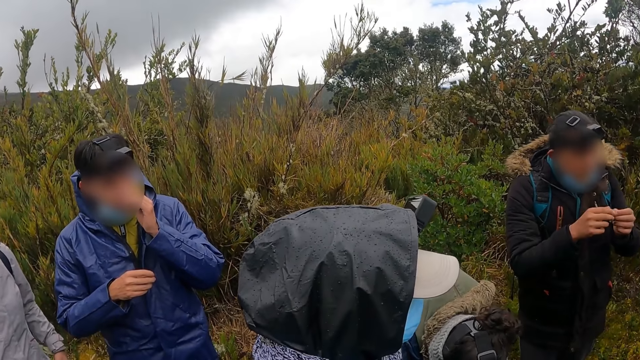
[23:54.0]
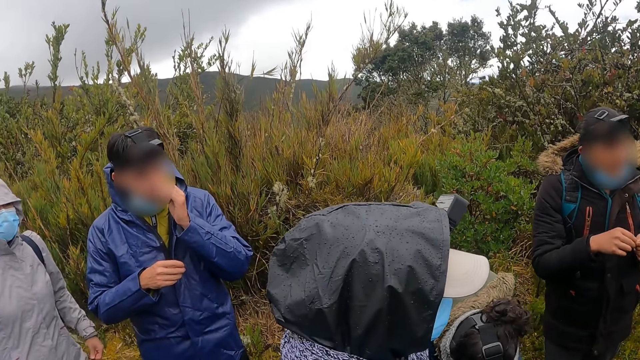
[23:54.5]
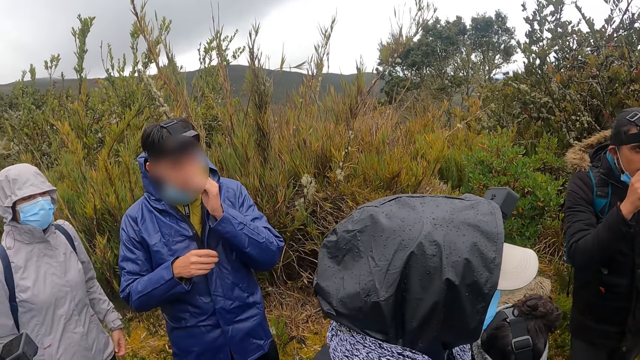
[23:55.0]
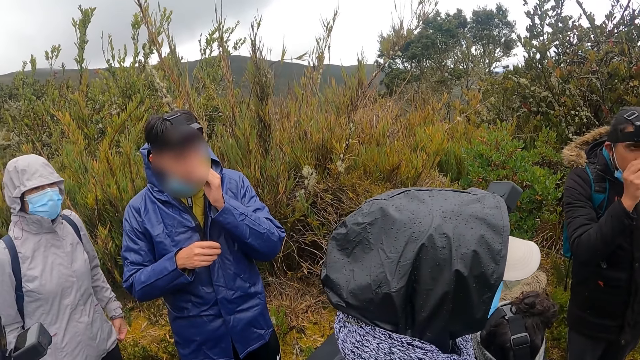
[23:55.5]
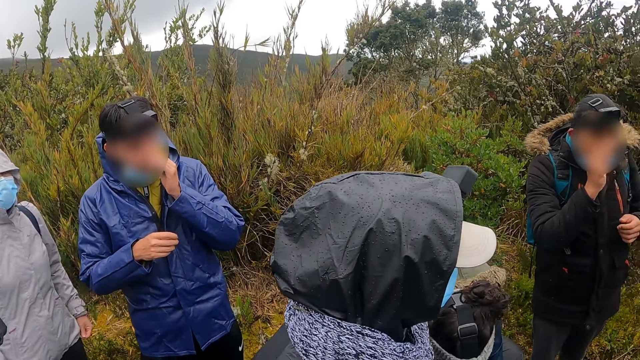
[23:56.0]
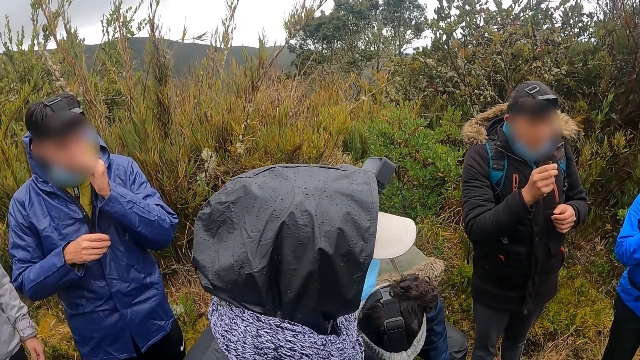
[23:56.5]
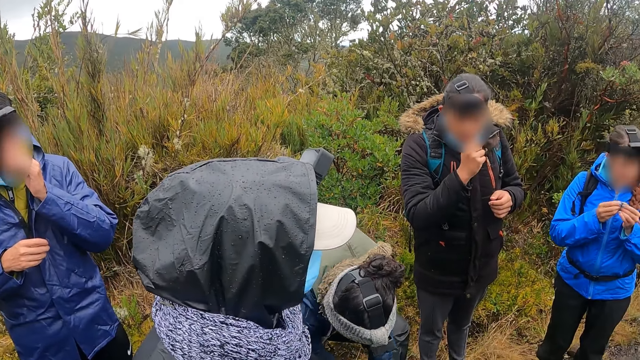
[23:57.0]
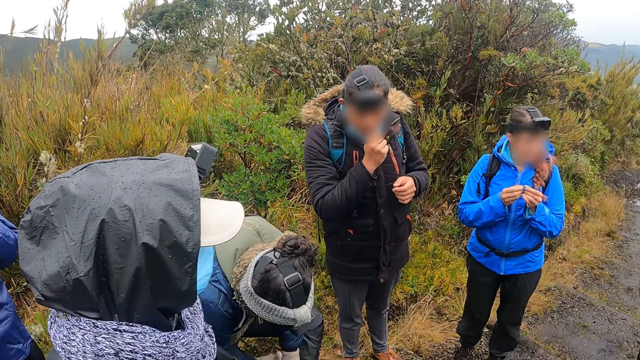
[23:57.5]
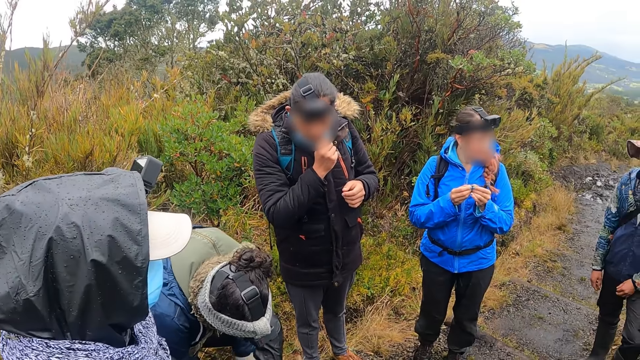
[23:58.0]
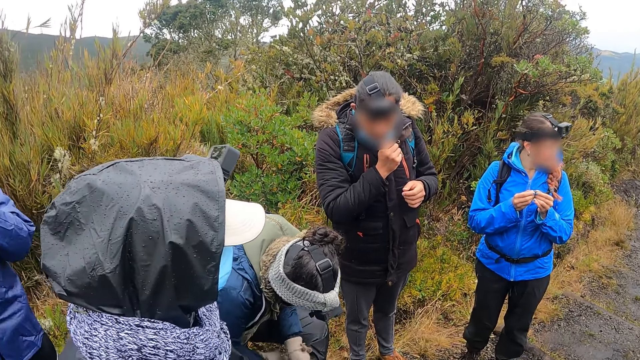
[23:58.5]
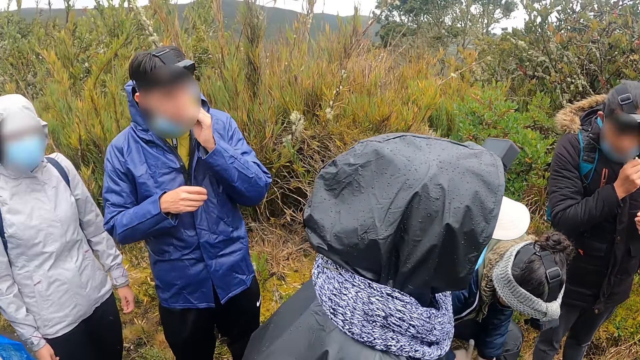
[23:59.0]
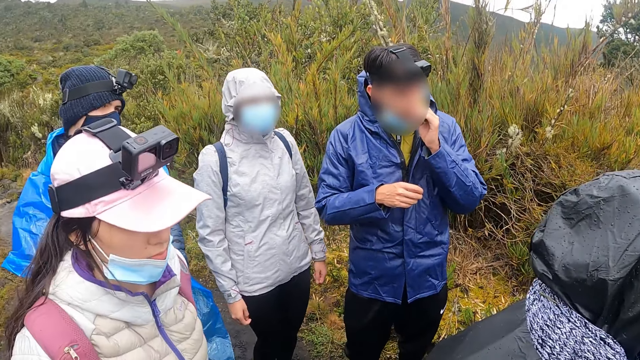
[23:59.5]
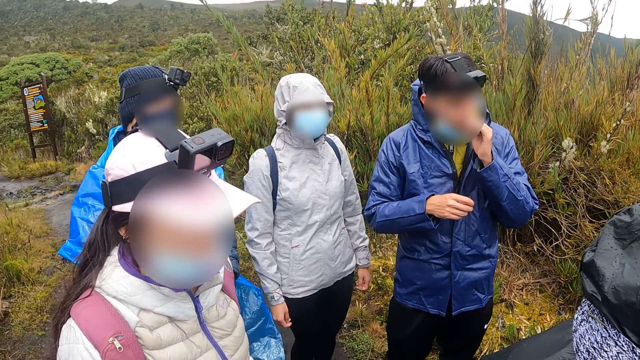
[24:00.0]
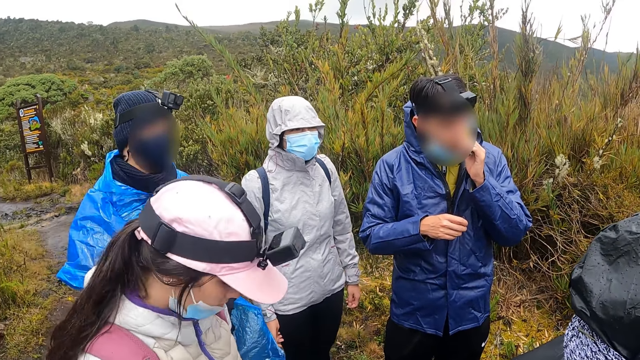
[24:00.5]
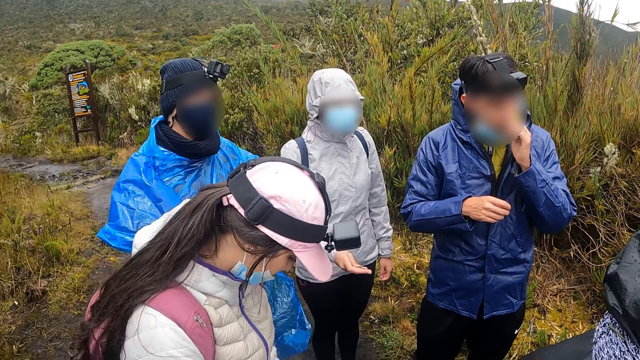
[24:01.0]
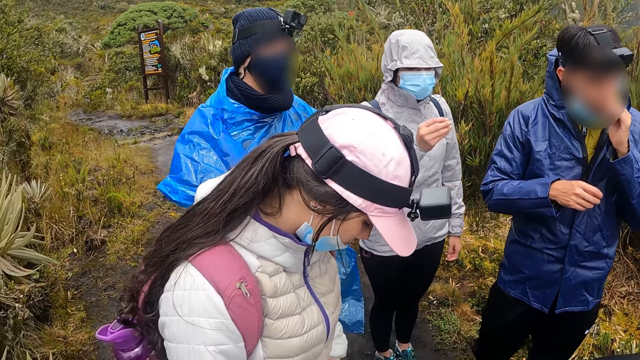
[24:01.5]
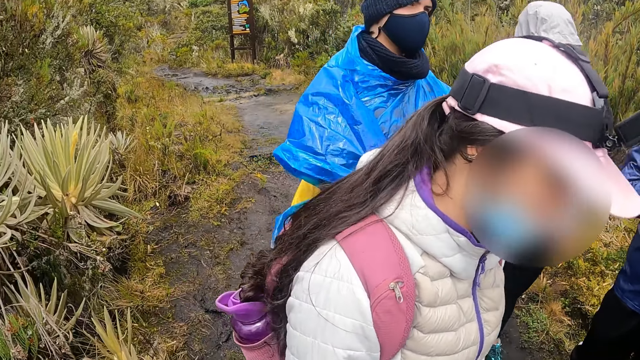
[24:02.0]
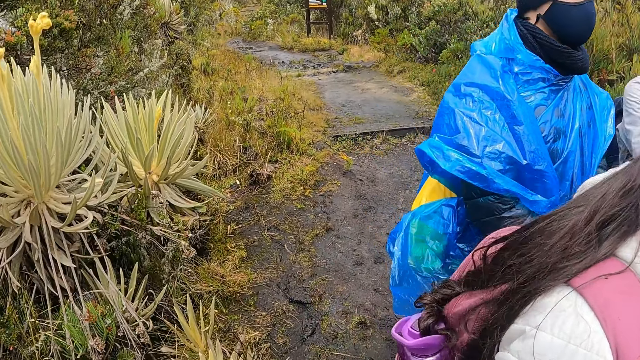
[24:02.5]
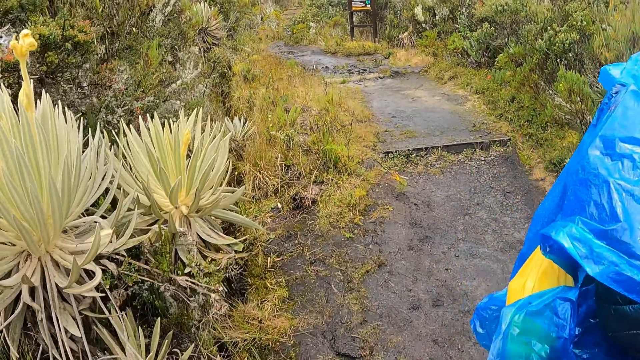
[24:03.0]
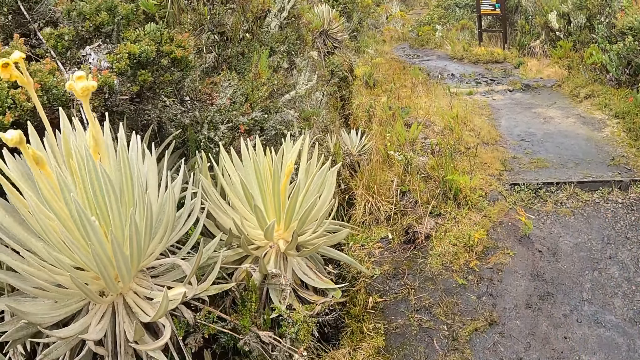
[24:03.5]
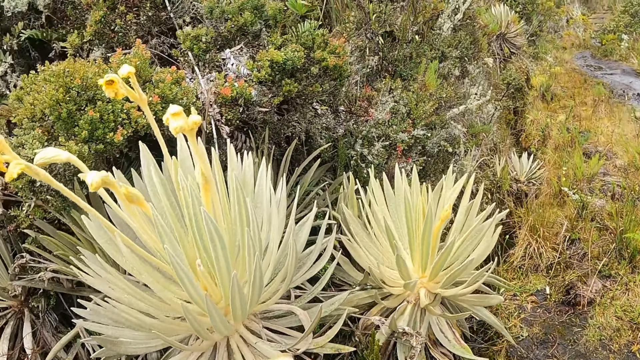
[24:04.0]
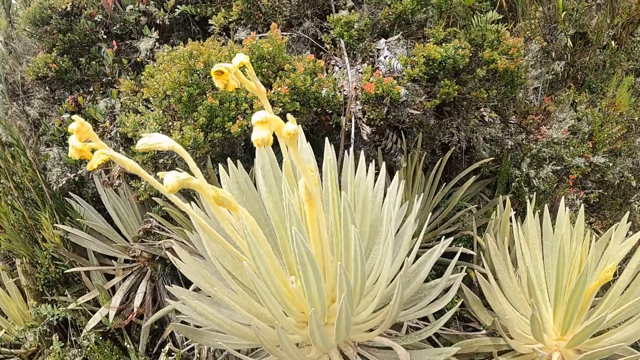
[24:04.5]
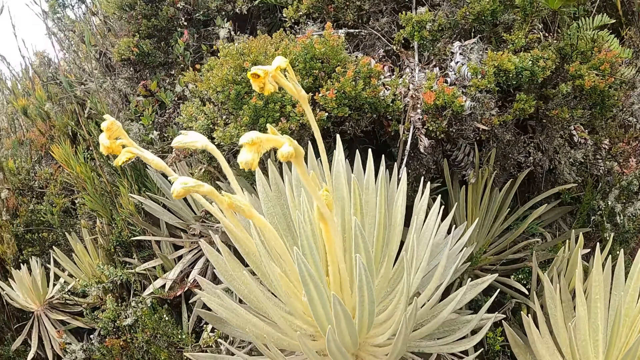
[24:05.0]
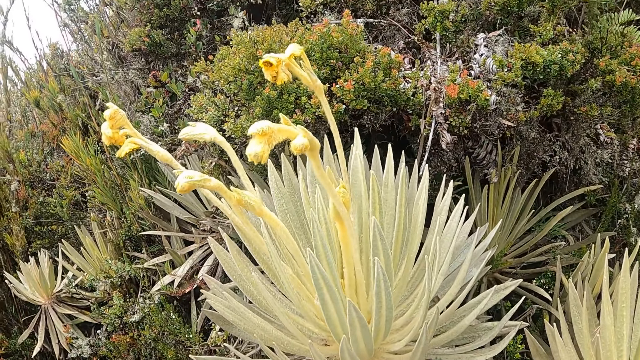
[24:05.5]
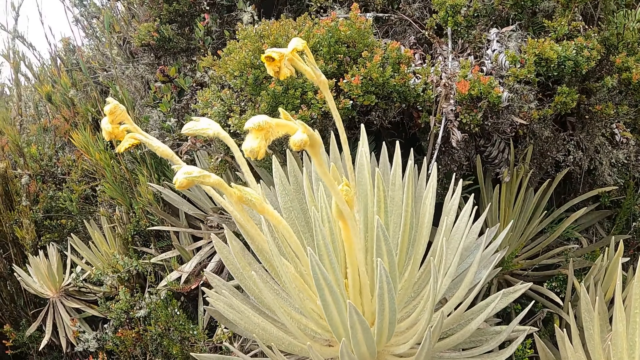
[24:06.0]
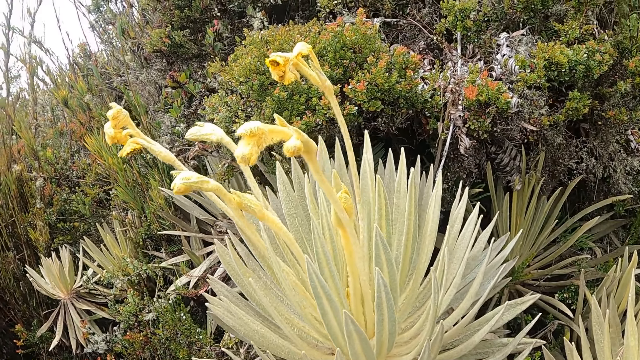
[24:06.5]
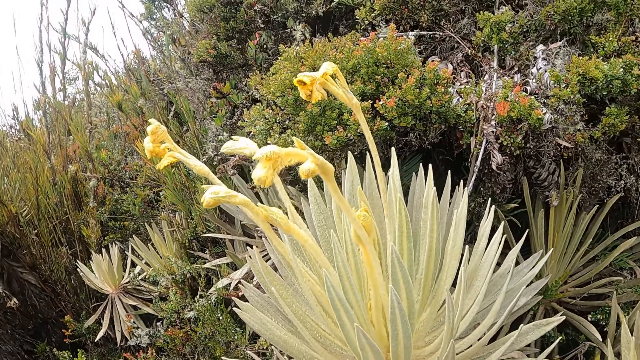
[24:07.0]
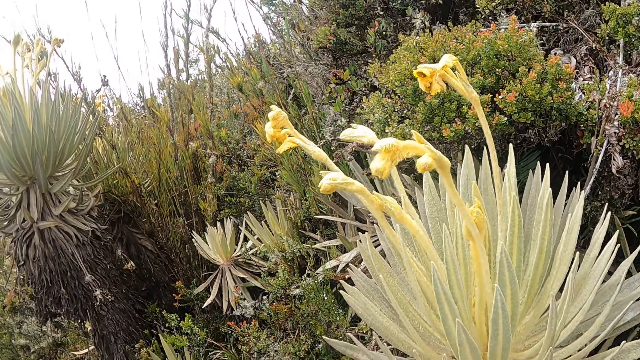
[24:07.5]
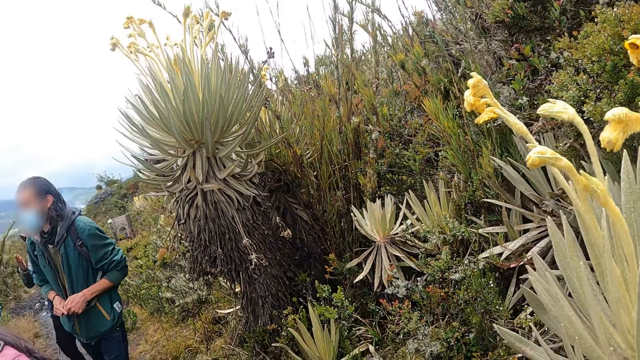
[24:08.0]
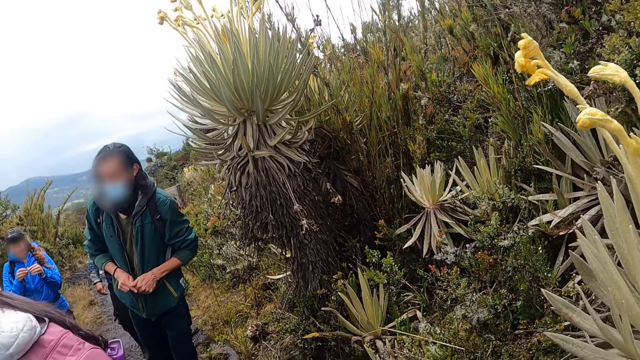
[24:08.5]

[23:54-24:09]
The camera wearer walks around. They look around.

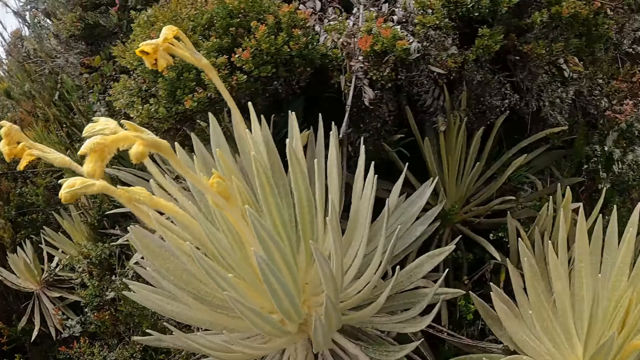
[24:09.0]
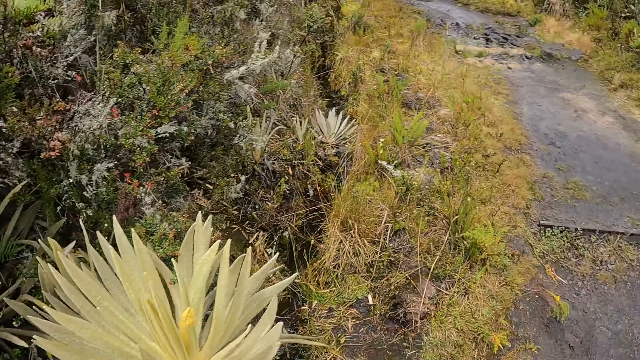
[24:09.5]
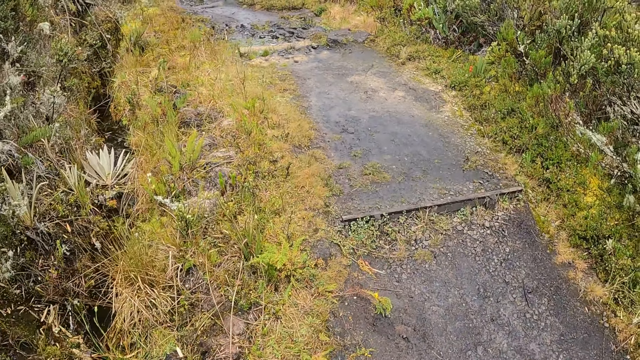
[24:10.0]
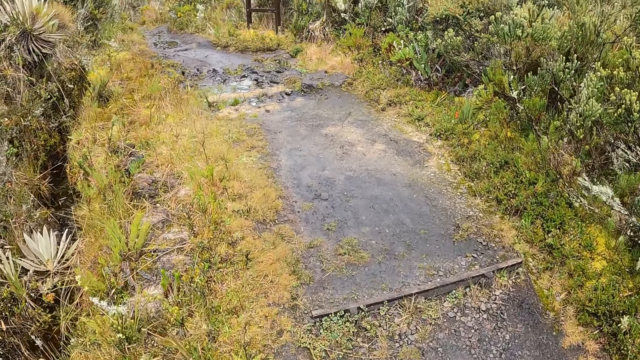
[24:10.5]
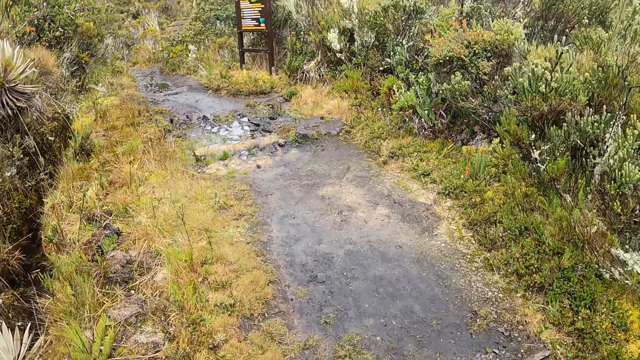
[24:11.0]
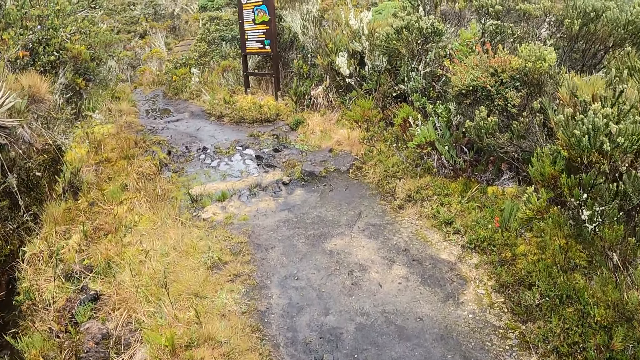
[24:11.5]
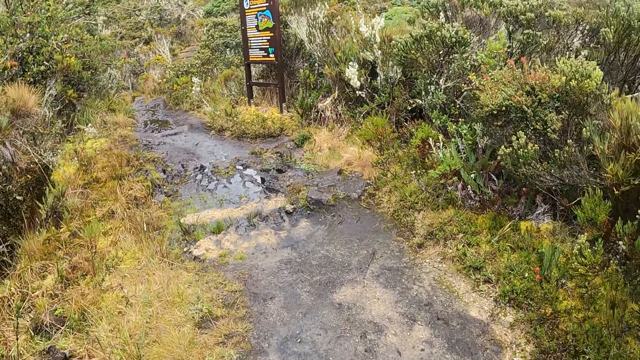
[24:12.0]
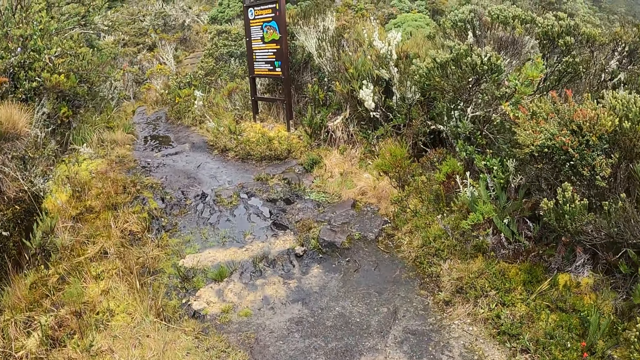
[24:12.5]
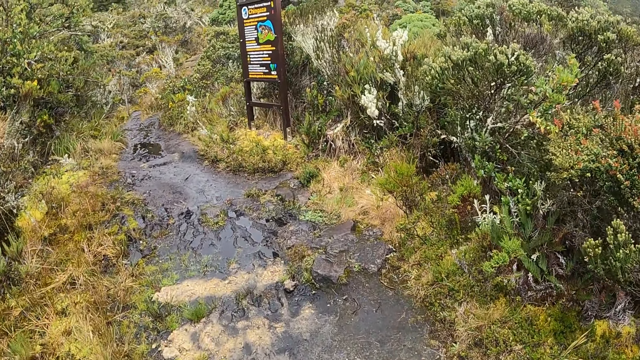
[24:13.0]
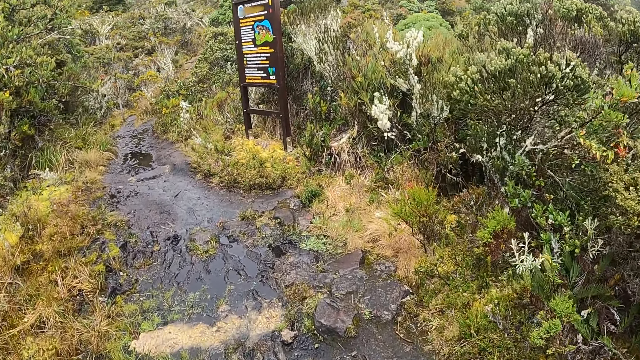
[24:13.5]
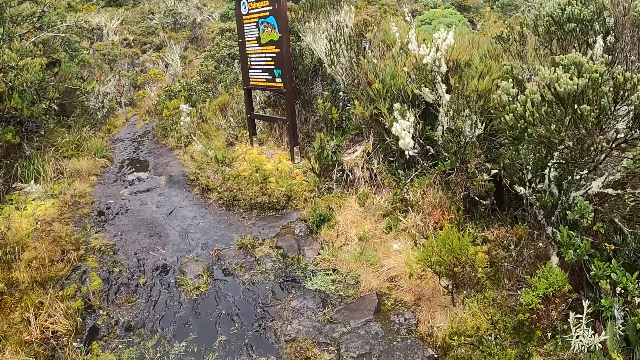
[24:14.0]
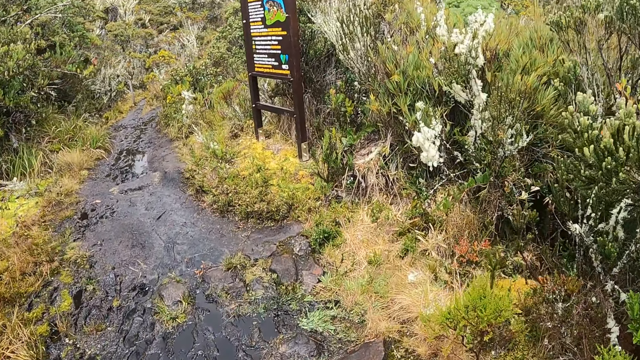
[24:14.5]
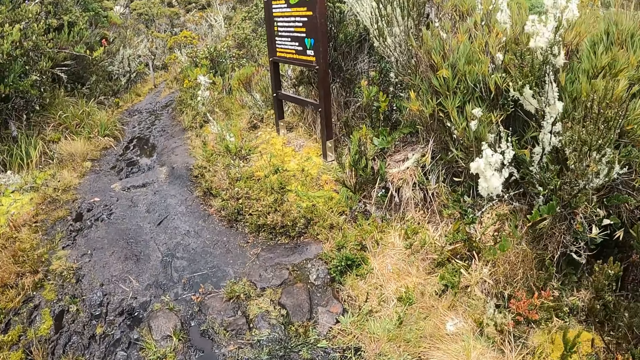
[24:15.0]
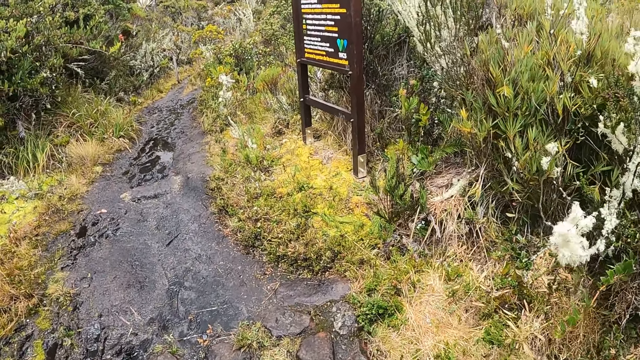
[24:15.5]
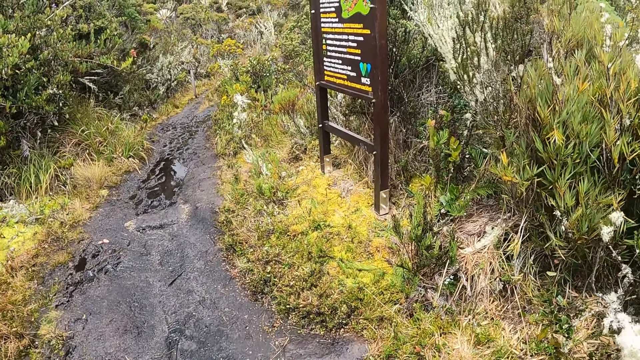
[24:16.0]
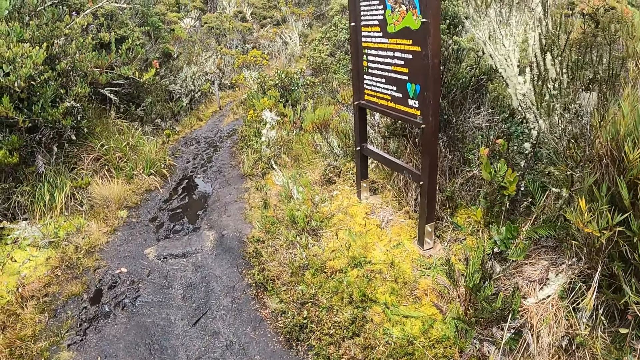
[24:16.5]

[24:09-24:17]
The camera wearer hikes on a muddy hike trail.
